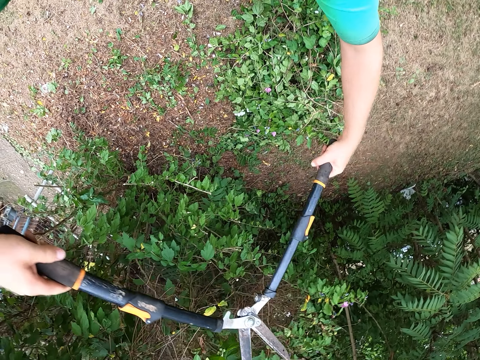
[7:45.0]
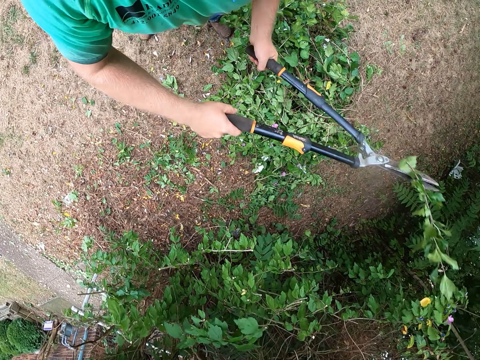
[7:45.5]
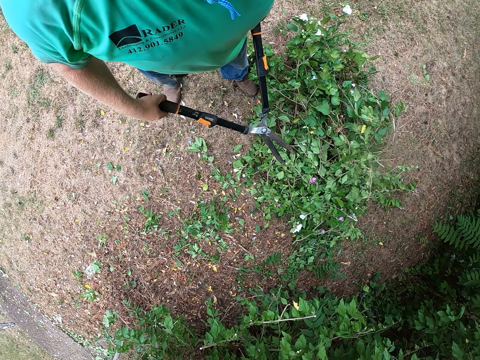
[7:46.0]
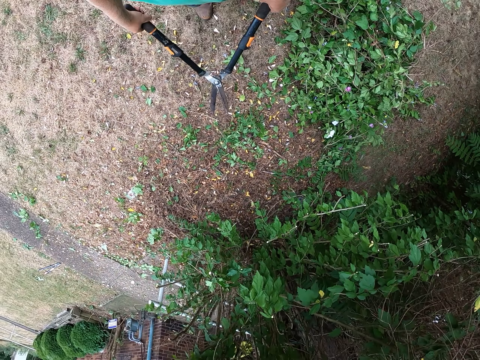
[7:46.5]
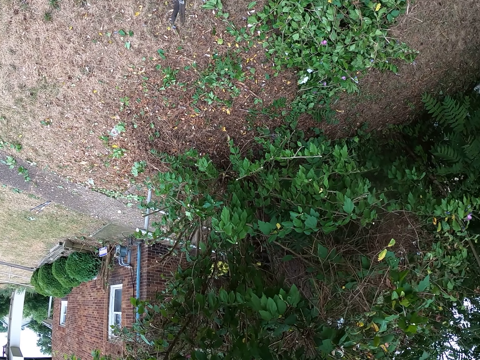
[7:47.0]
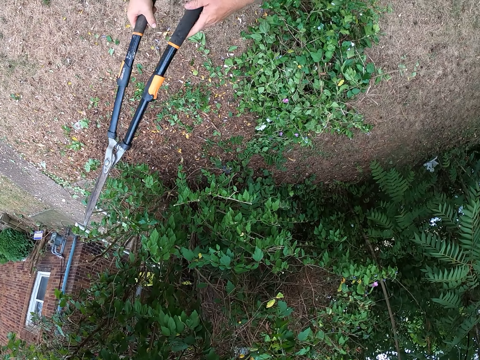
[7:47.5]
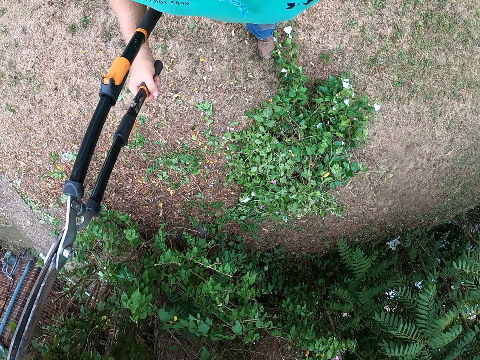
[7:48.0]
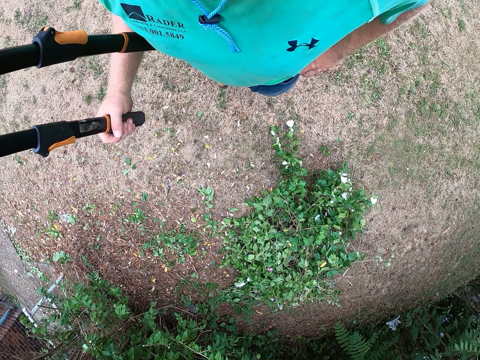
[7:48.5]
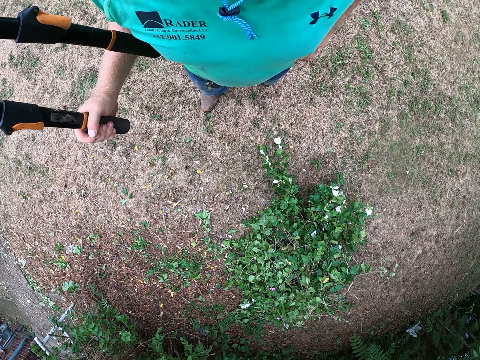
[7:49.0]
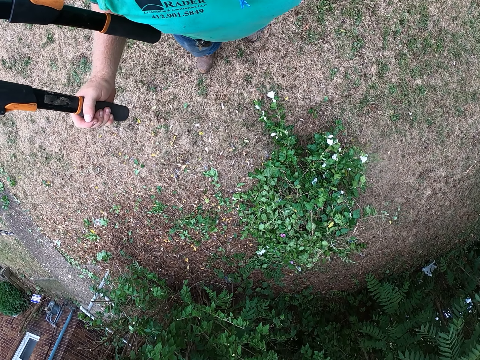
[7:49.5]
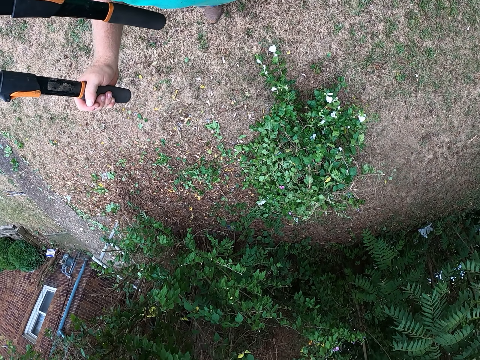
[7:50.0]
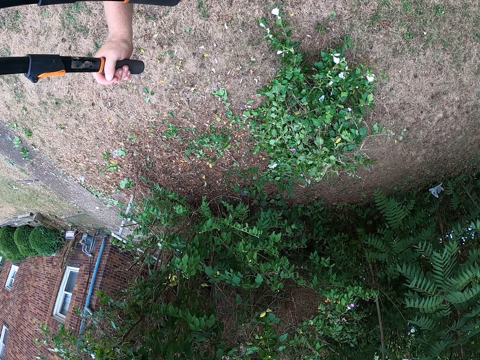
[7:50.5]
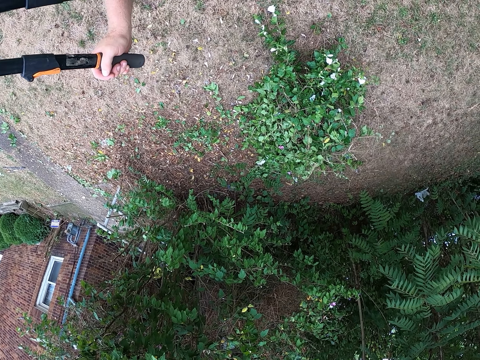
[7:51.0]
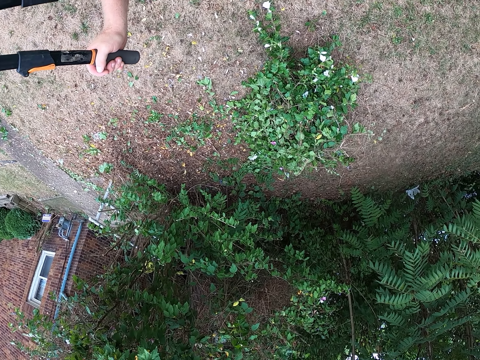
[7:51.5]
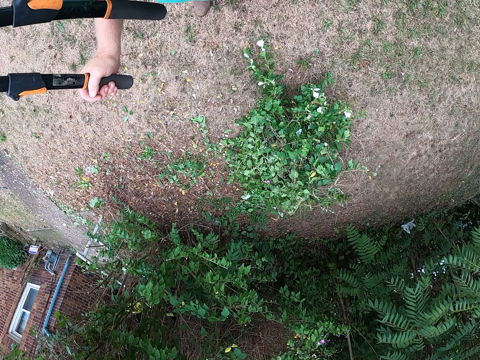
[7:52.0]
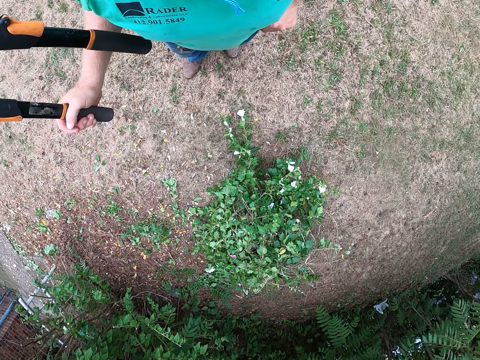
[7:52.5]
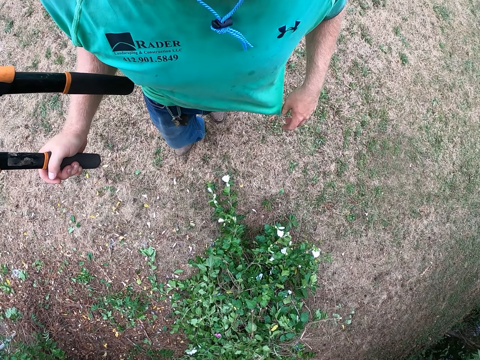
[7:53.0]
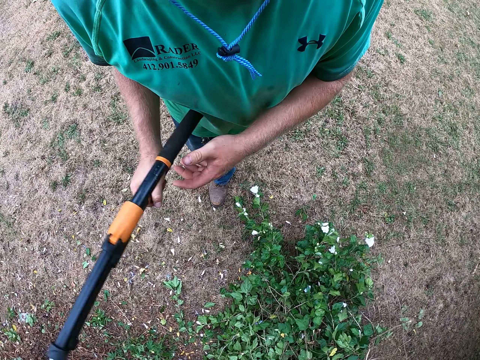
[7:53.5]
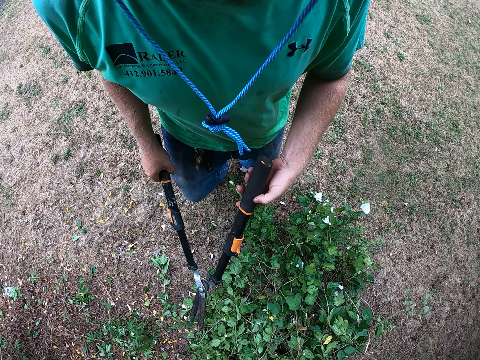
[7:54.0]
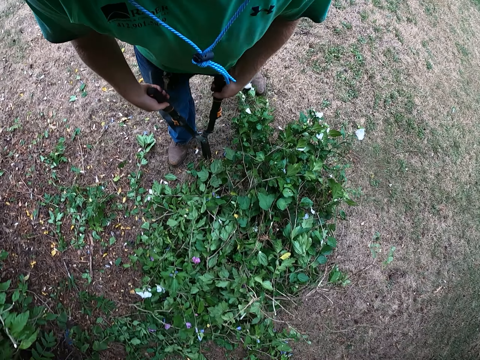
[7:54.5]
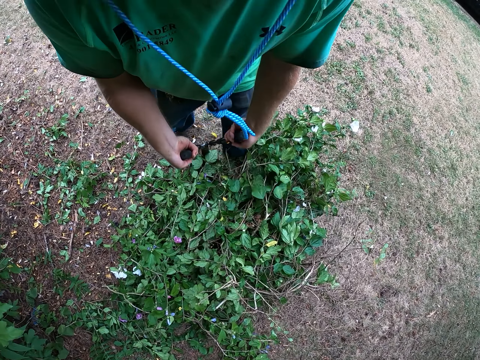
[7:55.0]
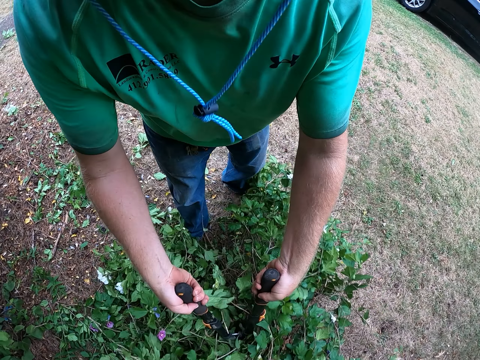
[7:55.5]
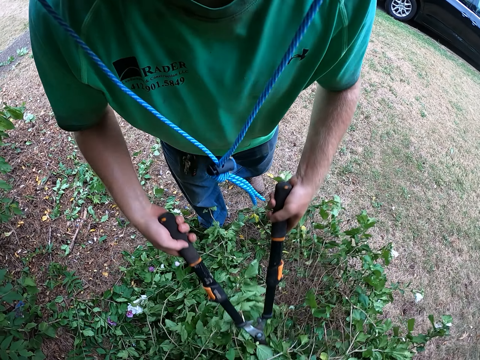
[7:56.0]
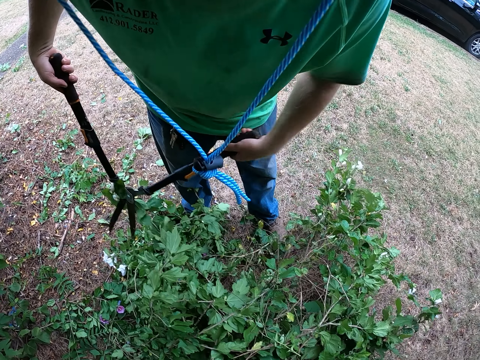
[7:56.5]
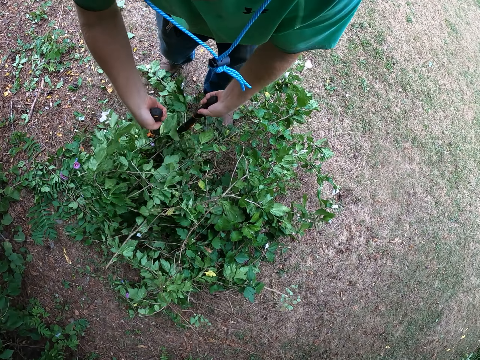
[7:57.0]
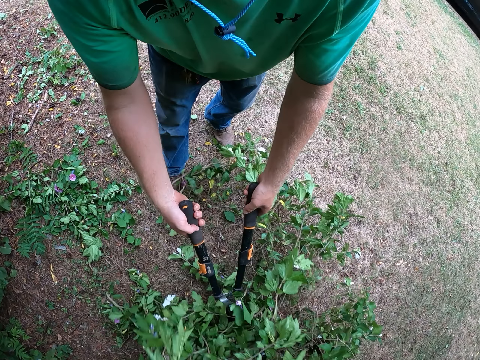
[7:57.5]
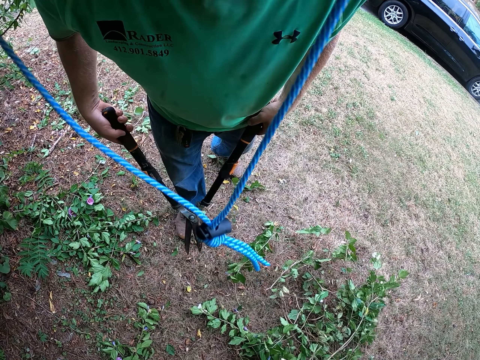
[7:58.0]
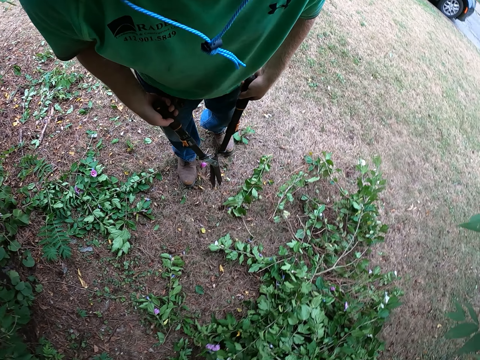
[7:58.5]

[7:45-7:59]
The camera wearer holds the pruning shear with his right hand. He holds the shear with both hands. He moves the twigs on the ground with the shear in both hands. He puts branches together.

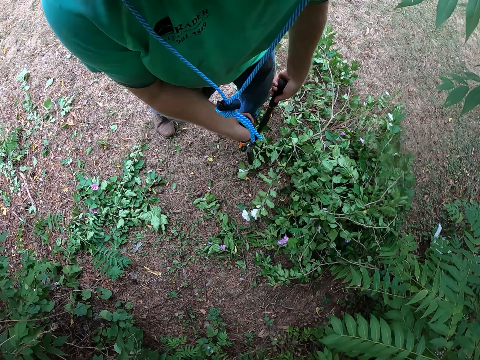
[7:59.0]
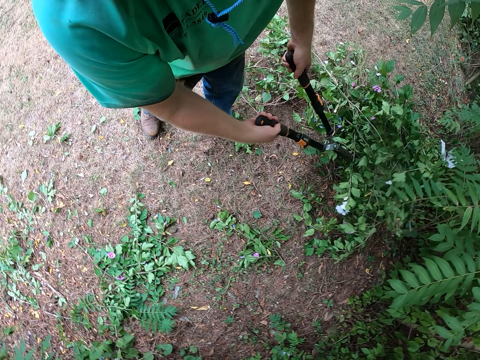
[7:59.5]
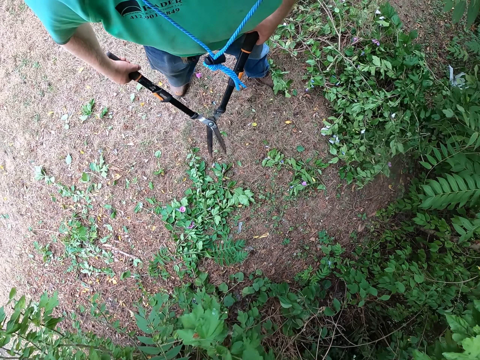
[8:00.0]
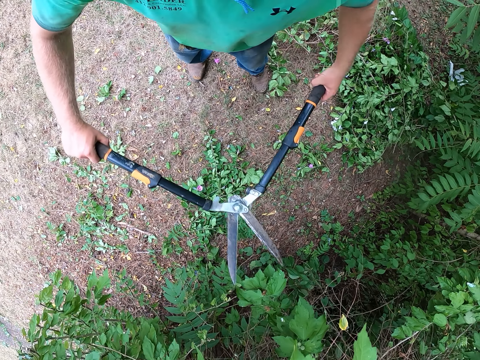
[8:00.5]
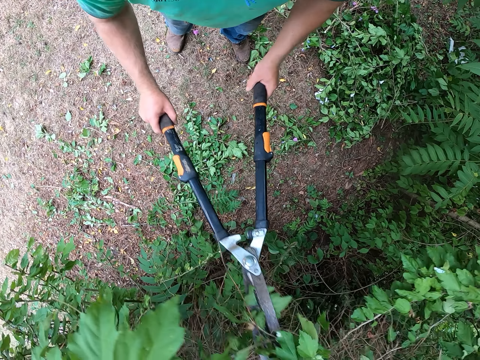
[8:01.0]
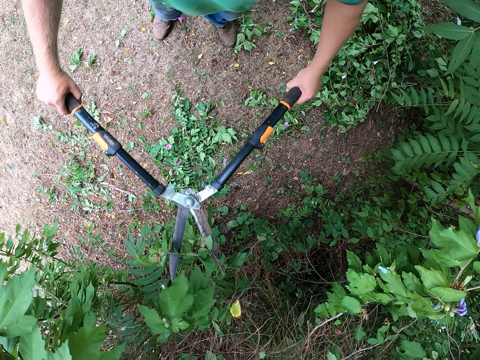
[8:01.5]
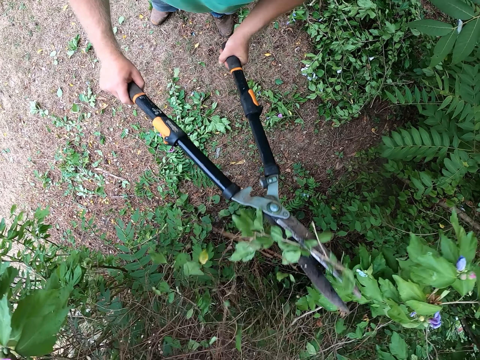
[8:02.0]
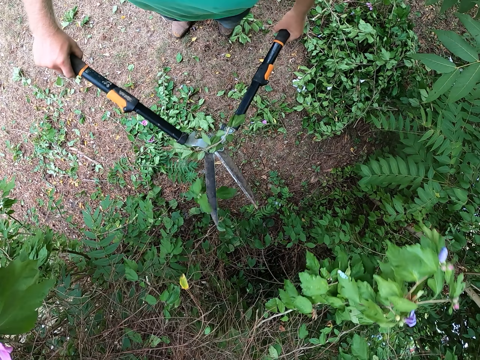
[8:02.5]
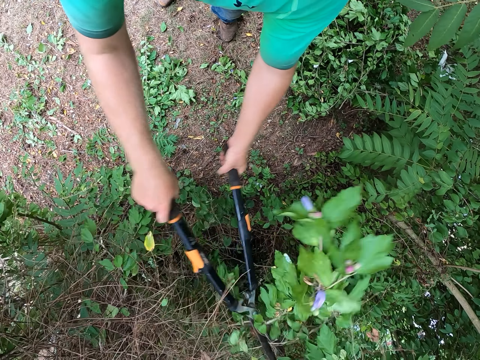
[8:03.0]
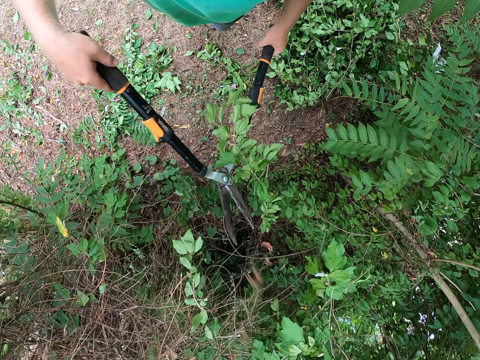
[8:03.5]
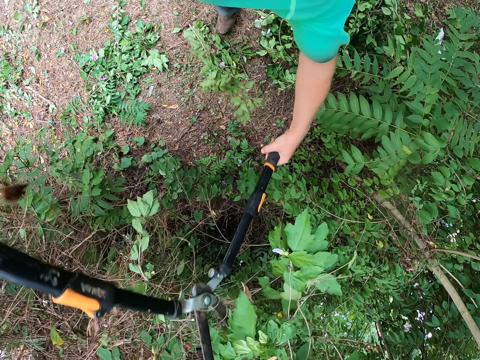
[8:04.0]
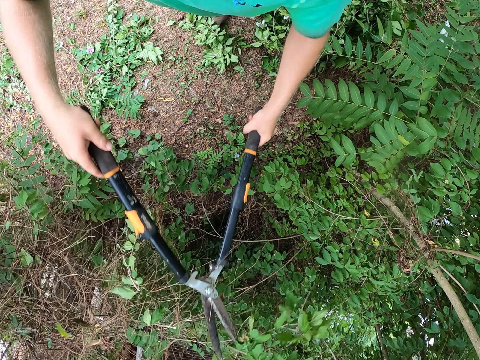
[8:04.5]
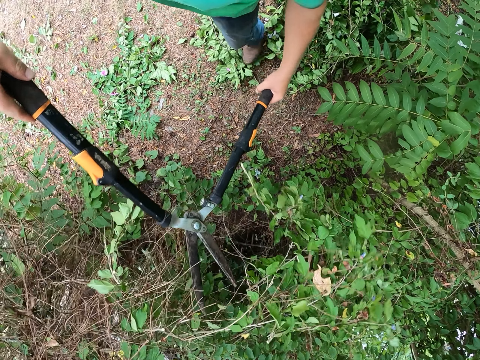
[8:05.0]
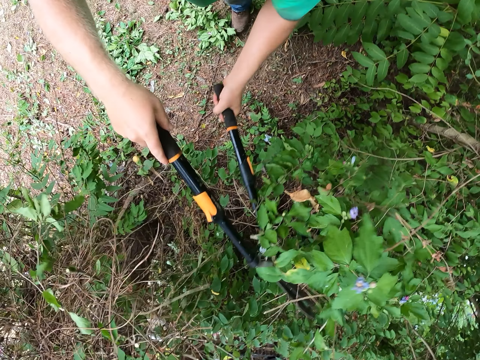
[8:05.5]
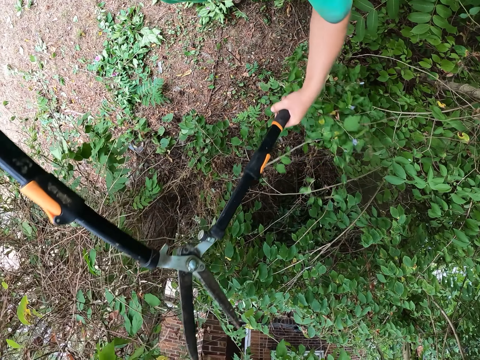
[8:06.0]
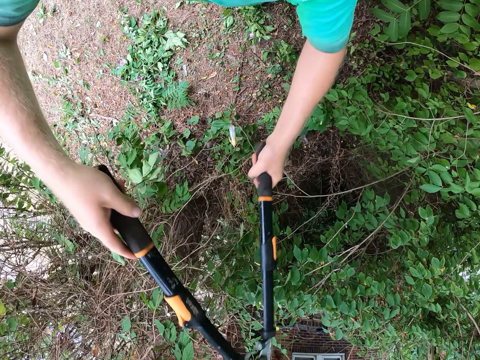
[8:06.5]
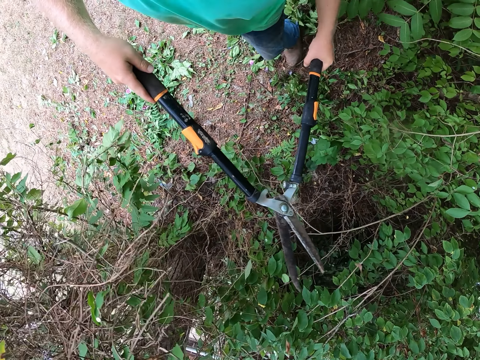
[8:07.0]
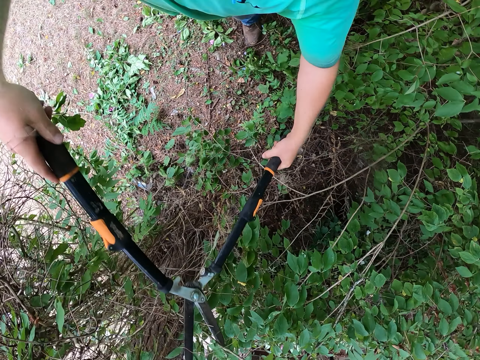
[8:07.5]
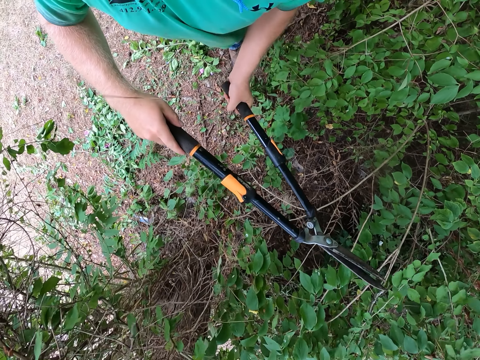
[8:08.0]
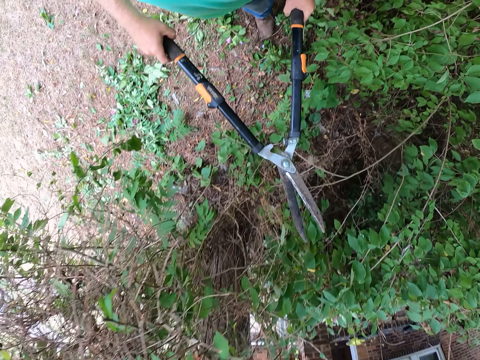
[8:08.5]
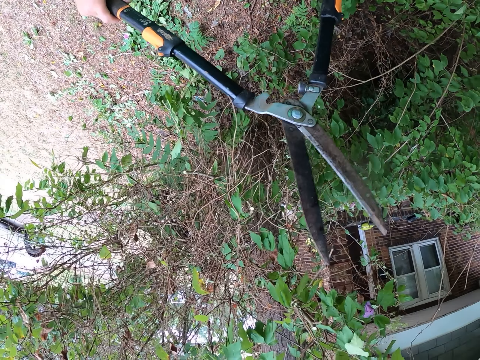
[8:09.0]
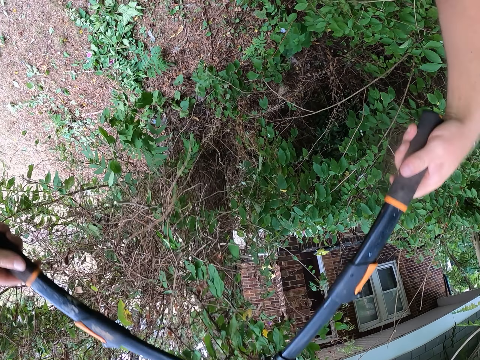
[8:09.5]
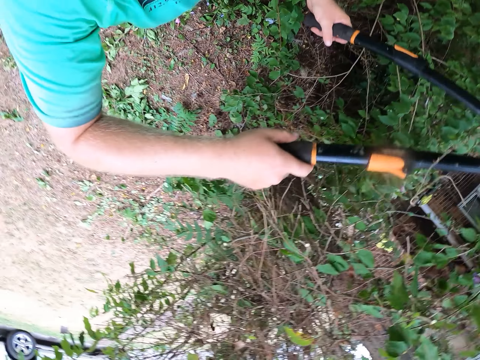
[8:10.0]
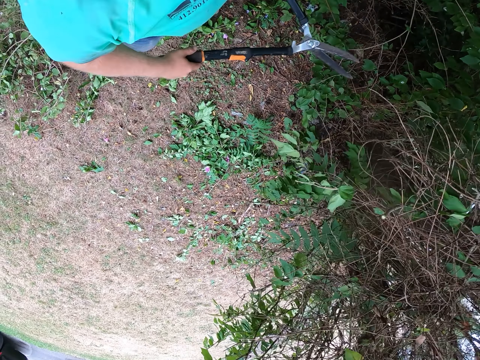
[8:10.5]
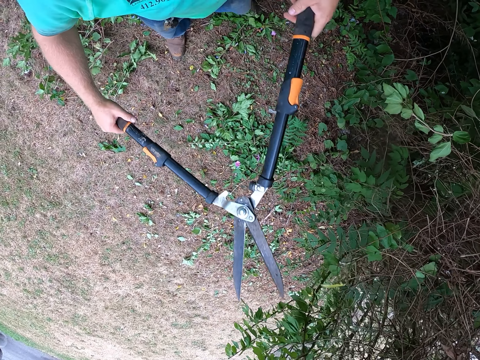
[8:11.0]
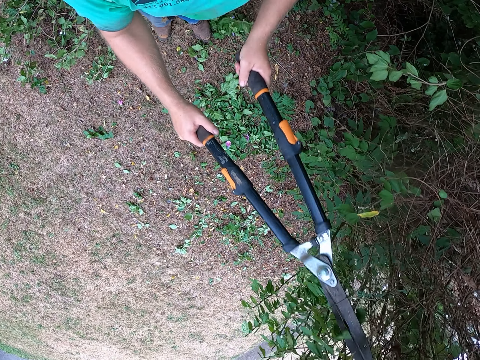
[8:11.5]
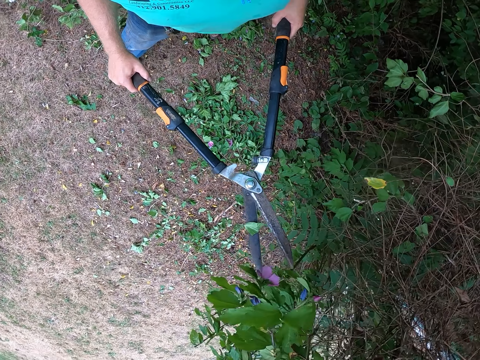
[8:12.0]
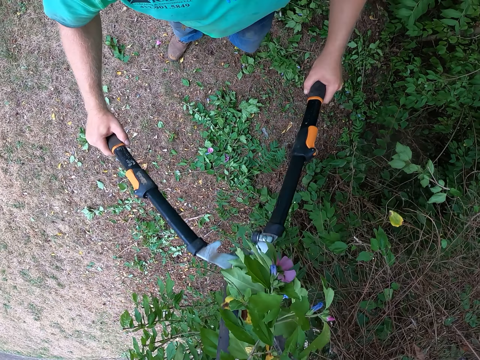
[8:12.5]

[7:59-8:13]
The camera wearer trims the plant with the shear in both hands.
